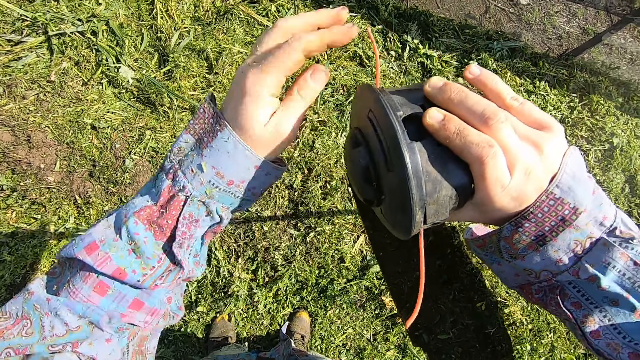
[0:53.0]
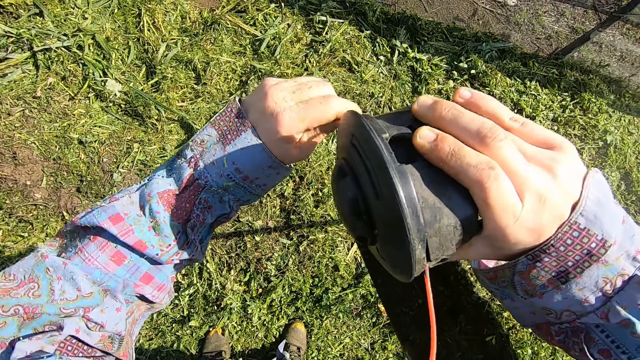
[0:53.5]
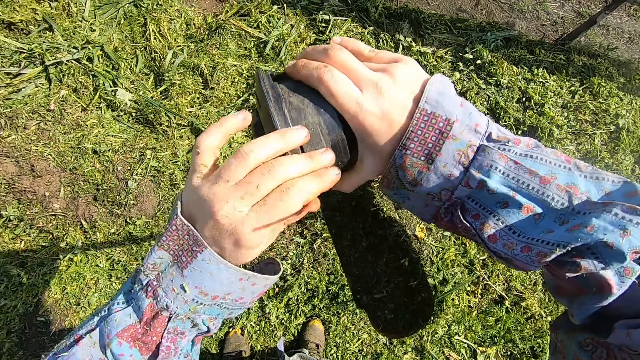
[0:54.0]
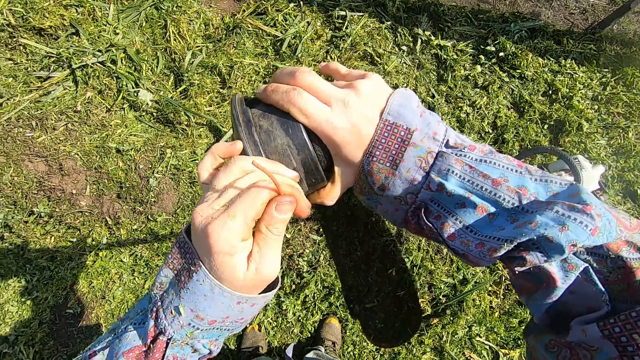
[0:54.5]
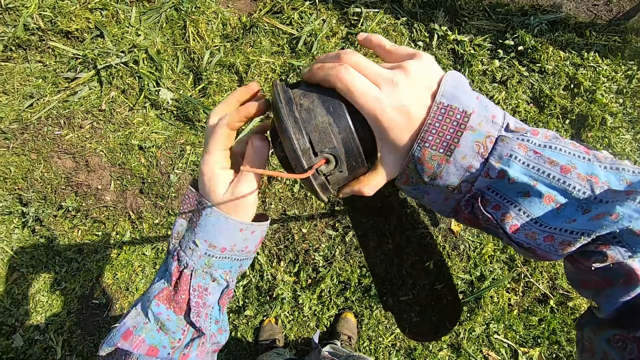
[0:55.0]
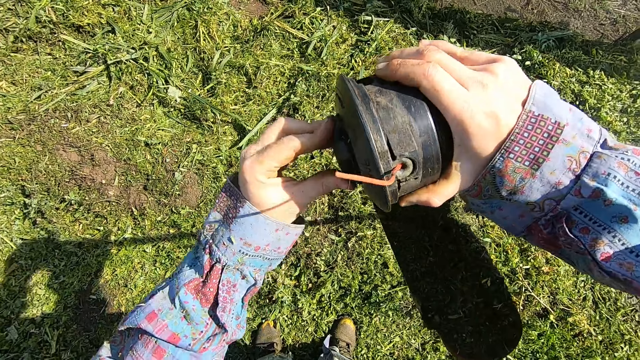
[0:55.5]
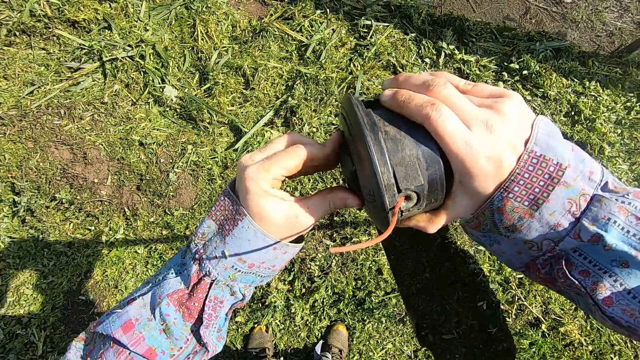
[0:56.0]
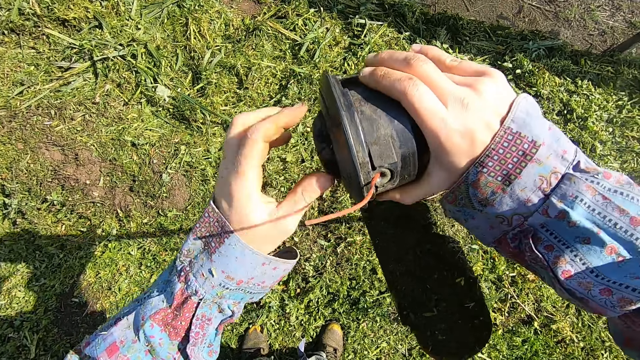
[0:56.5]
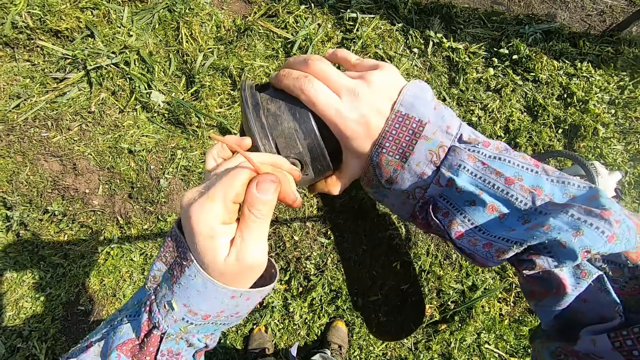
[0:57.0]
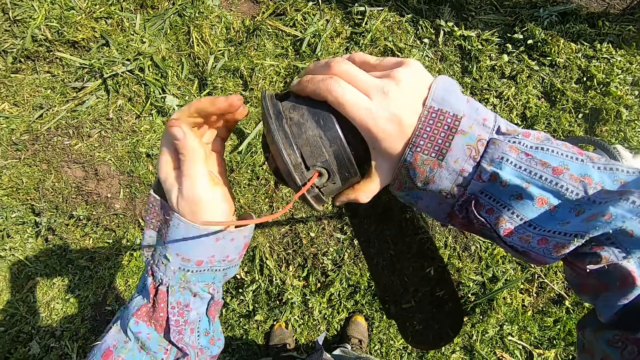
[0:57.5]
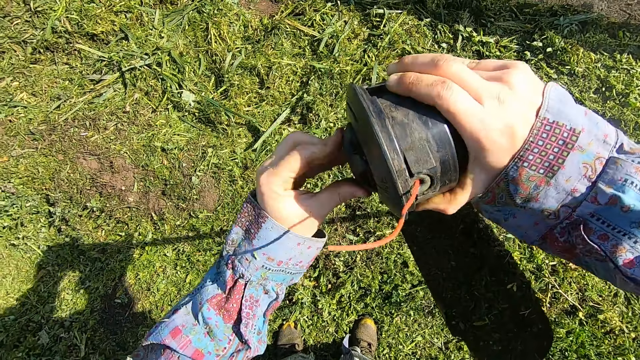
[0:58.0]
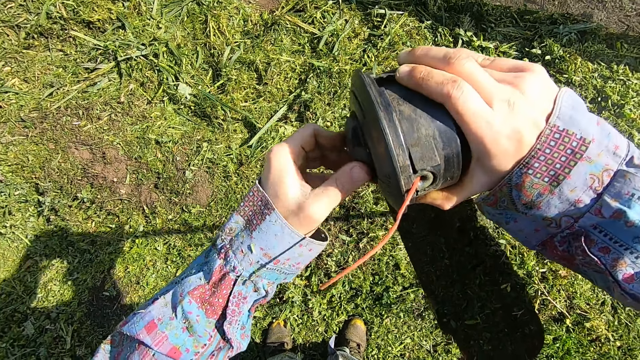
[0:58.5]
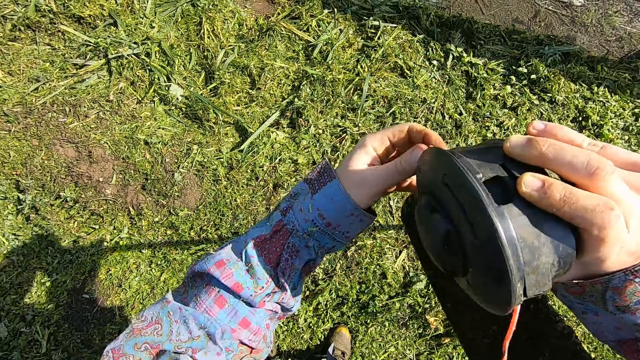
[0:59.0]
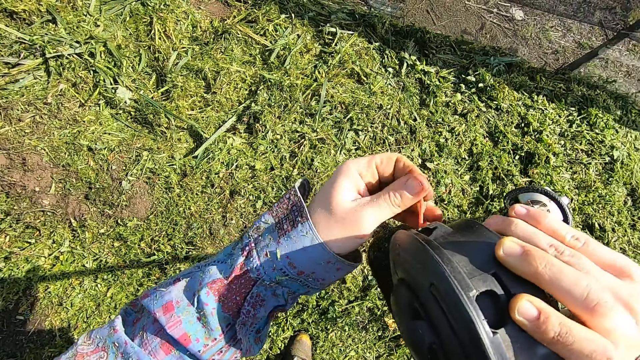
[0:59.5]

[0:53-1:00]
The camera wearer pulls the end of the trimmer line again. He pulls the other end of the trimmer line. He turns the knob on the head of the grass trimmer with his hand. He pulls the end of the trimmer line again. He turns the knob on the head of the grass trimmer again with his hand. He pulls the end of the trimmer line again.

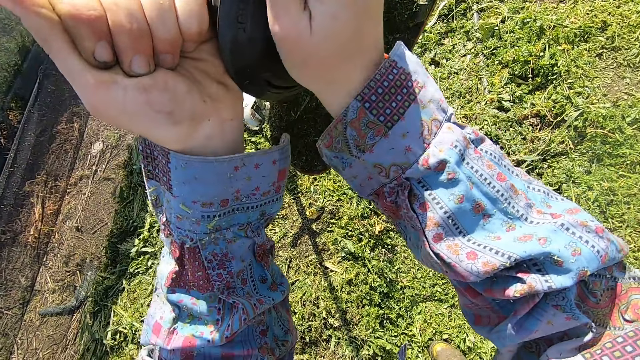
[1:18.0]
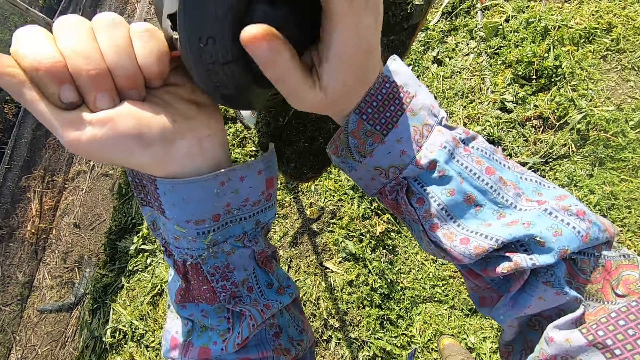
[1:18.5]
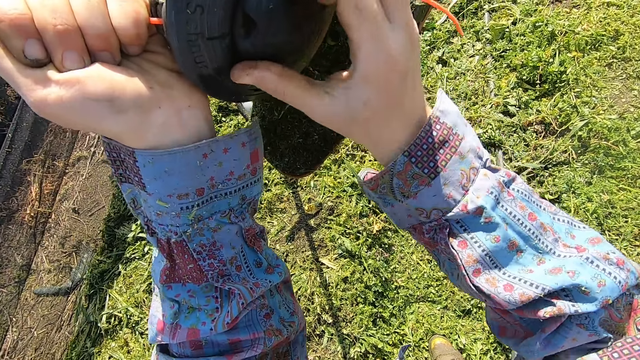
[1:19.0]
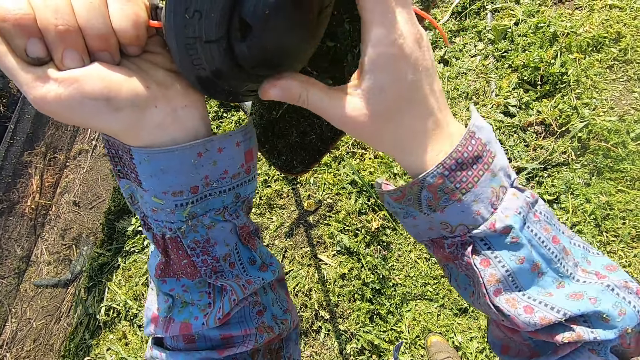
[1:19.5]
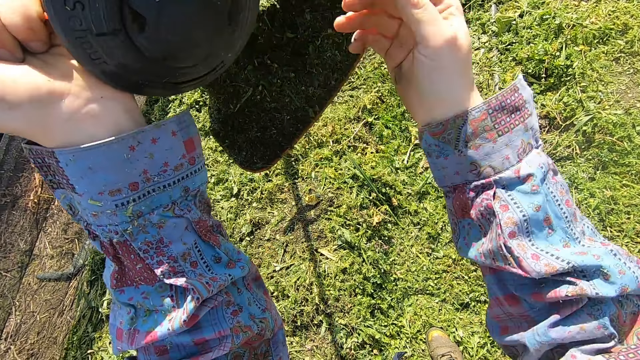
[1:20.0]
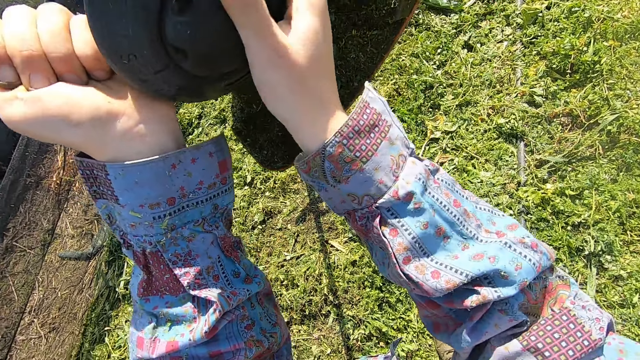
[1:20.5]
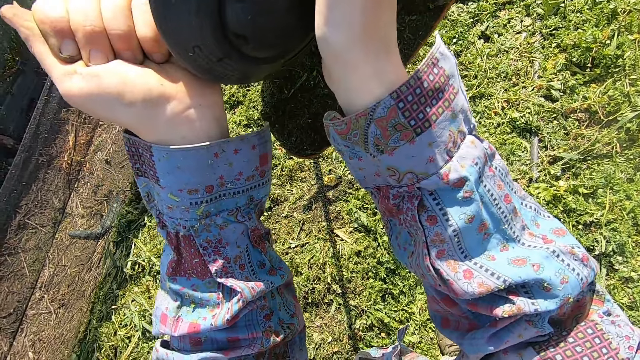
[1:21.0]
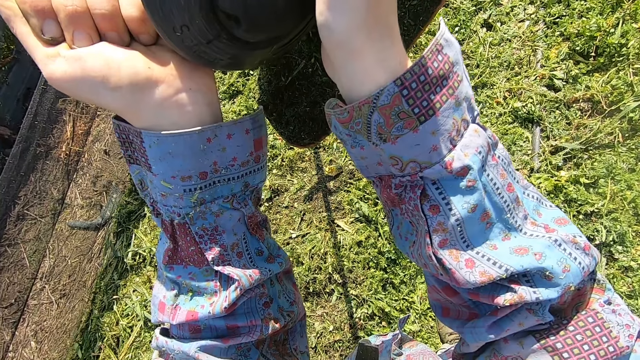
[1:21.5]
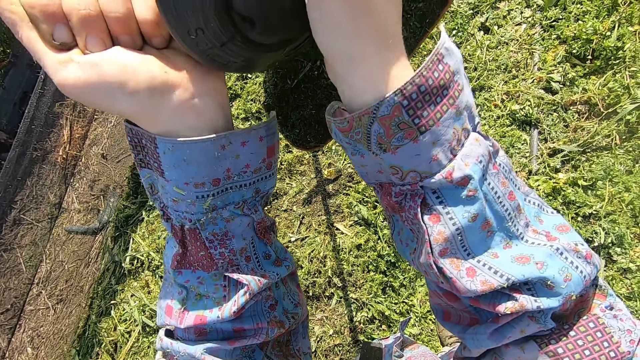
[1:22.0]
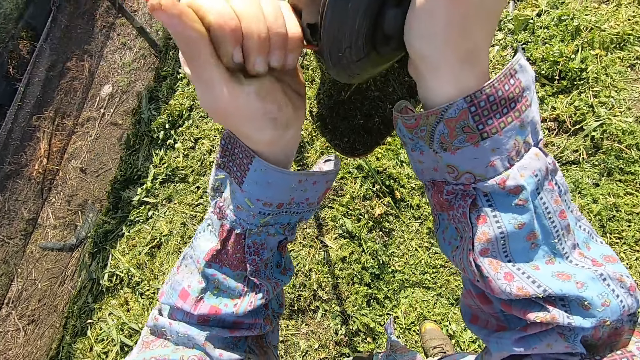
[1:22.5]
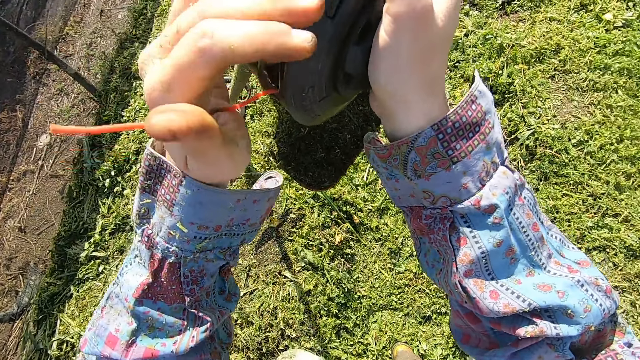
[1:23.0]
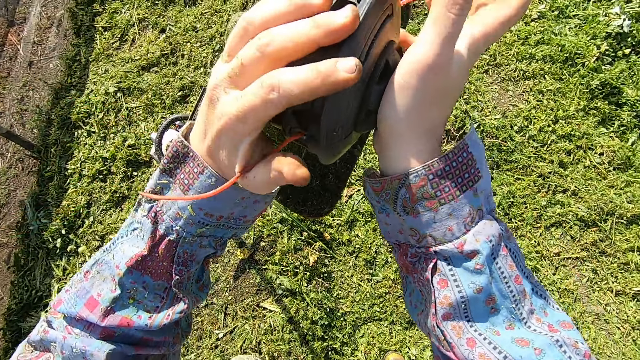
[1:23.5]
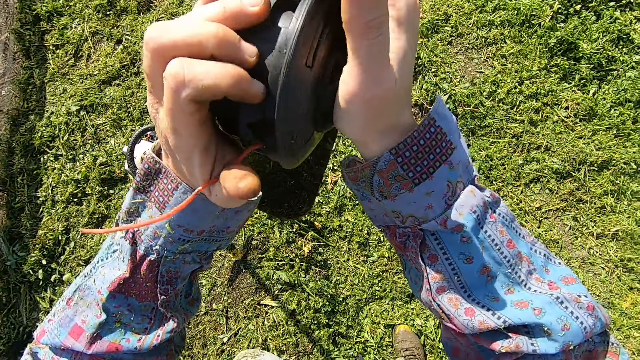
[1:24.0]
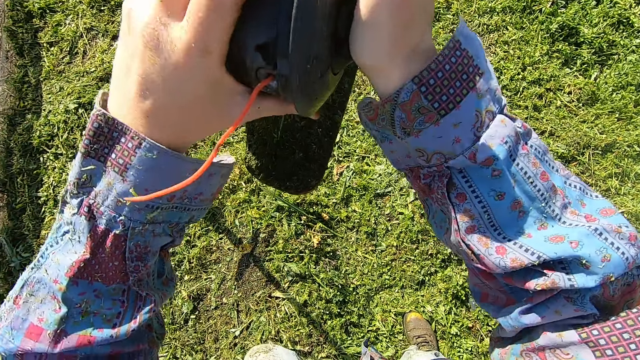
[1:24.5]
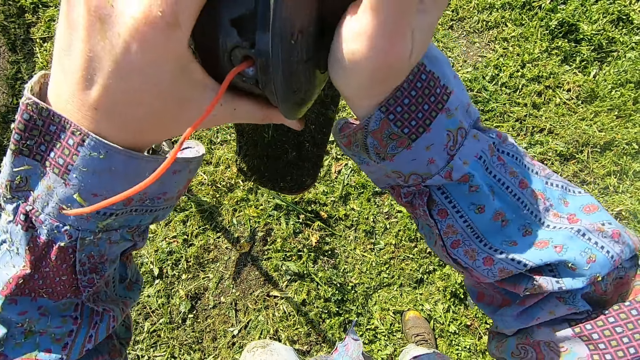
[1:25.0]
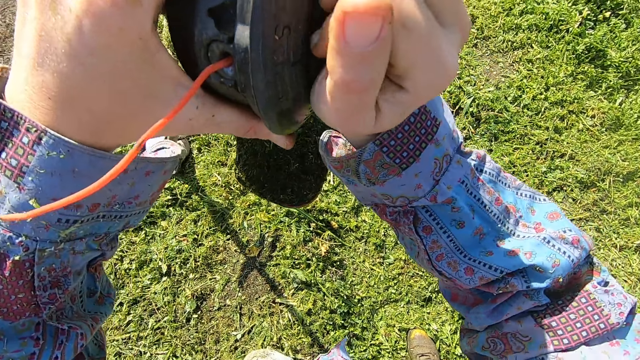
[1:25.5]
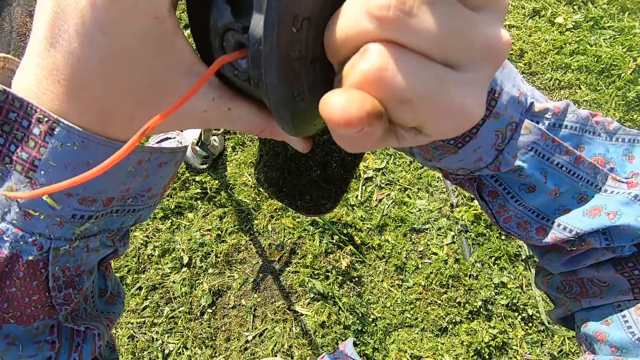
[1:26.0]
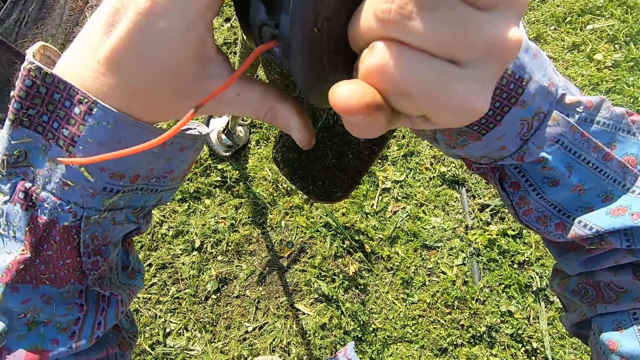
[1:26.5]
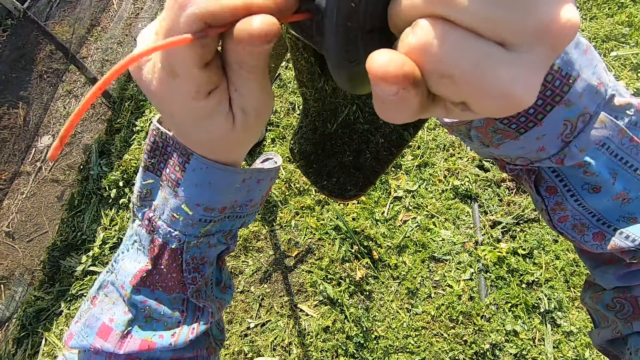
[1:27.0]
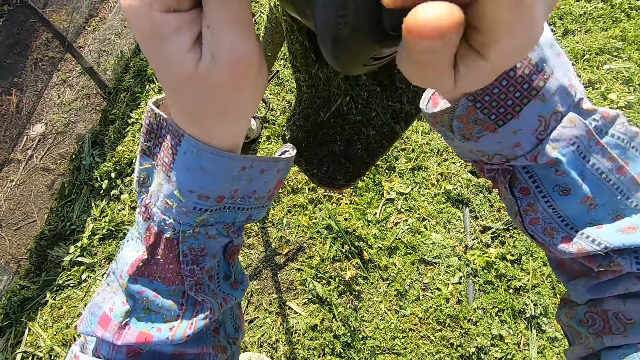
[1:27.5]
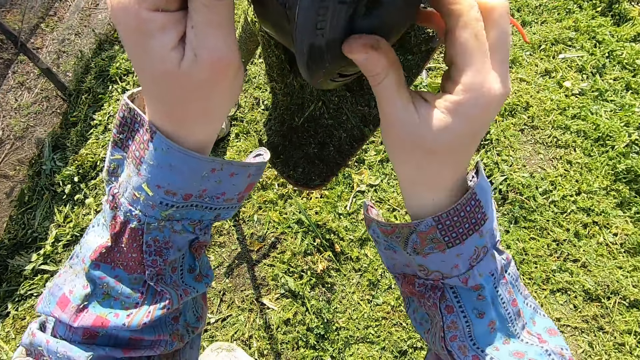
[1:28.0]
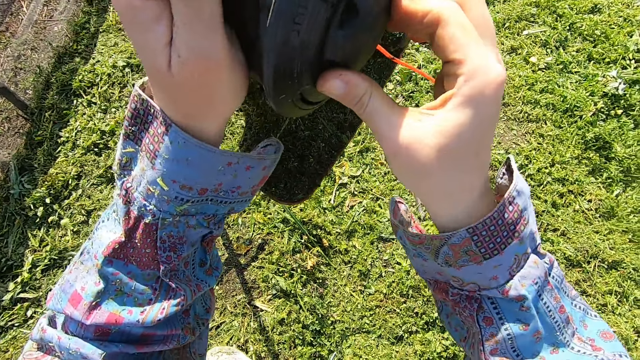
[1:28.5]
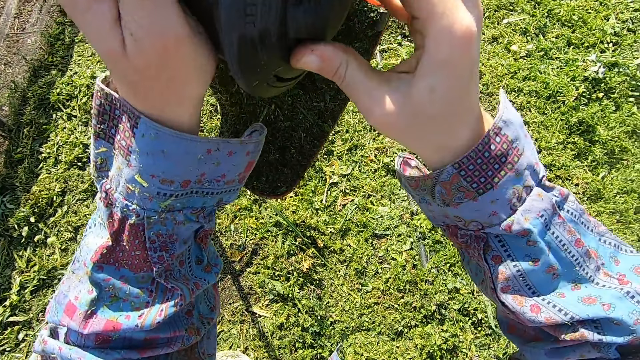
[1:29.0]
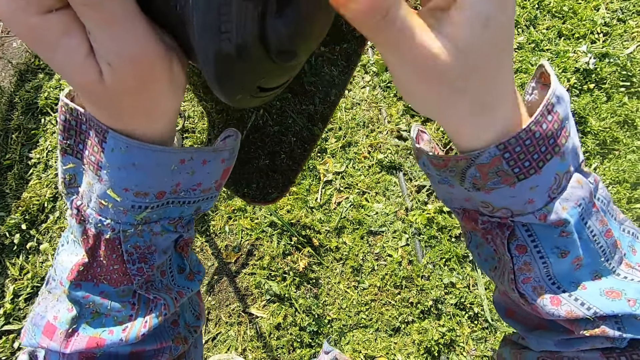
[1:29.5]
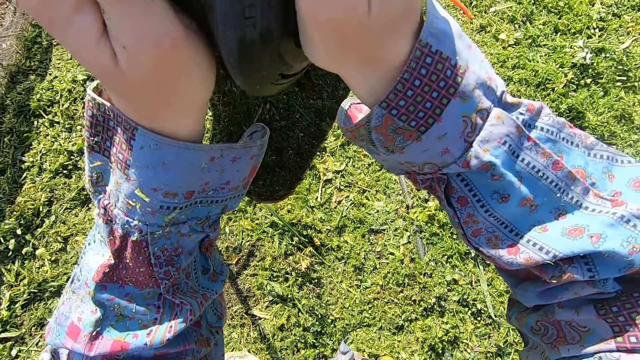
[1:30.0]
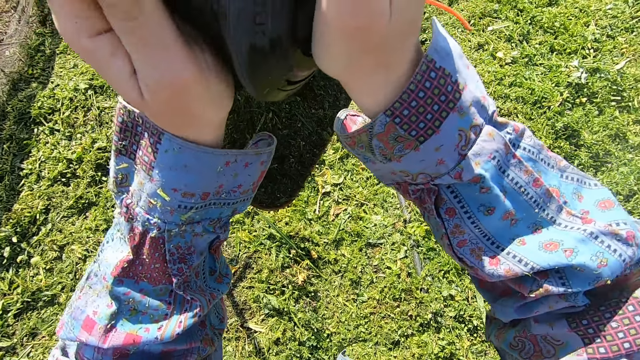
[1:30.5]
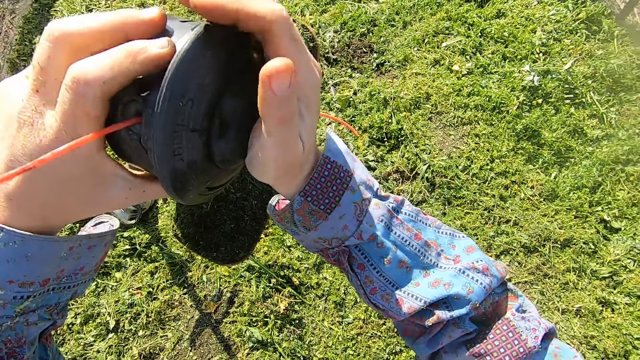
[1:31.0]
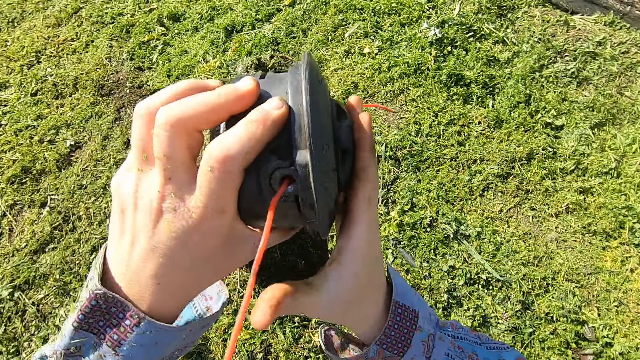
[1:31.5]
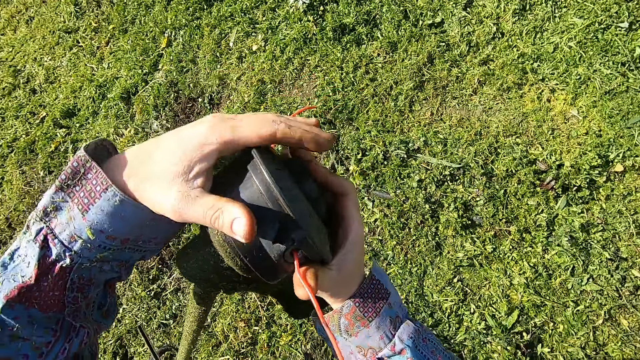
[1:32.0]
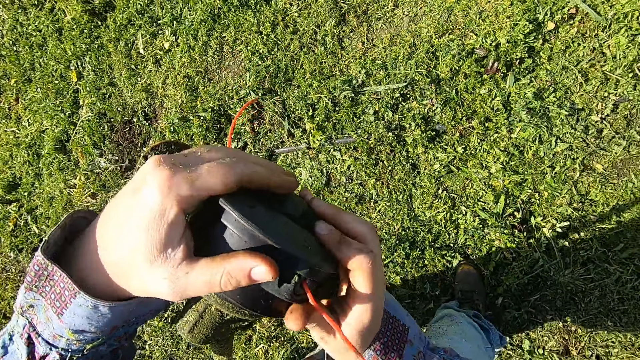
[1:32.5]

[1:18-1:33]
The camera wearer presses the brush cutter trimmer head spool or knob with his fingers. He presses the trimmer head spool with his palm. He turns the knob on the head of the grass trimmer again with his fingers. He pulls the end of the trimmer line. He turns the trimmer head spool with his fingers. He presses the knob on the head of the grass trimmer with his palm. He stops pressing the knob on the head of the trimmer.
